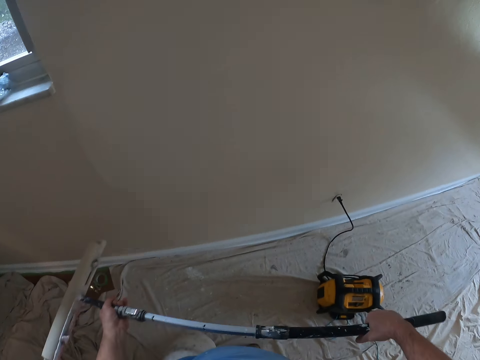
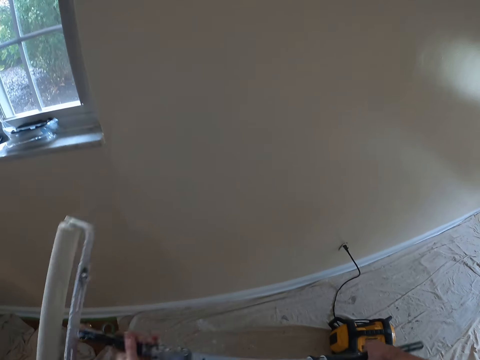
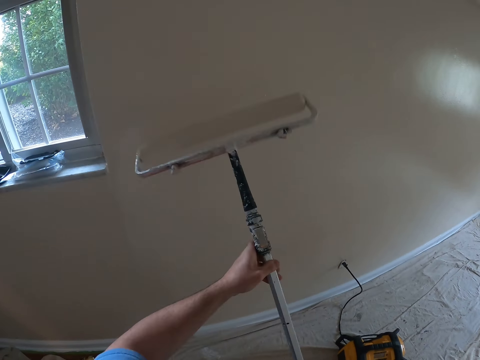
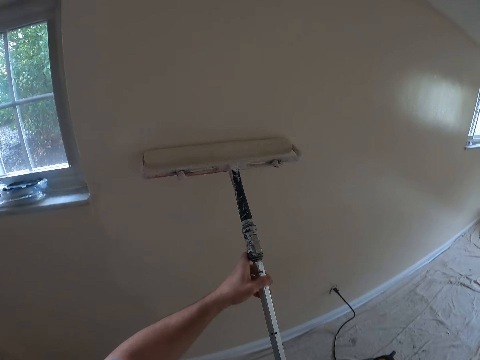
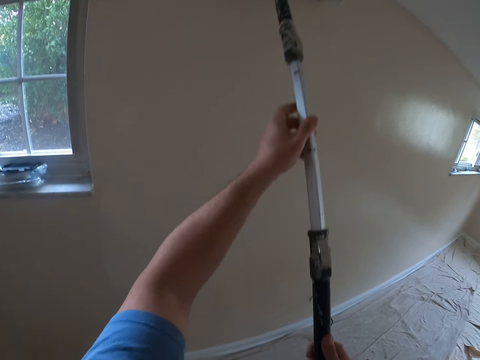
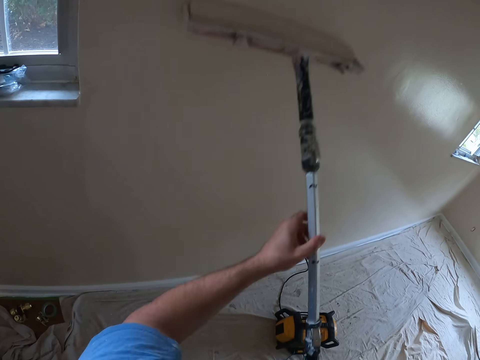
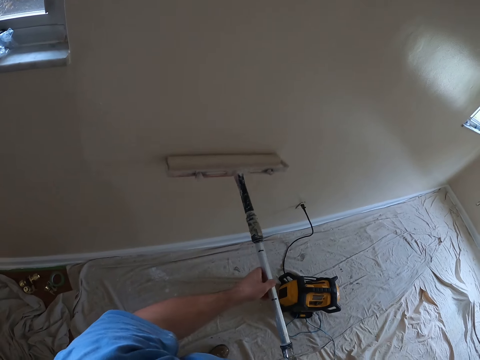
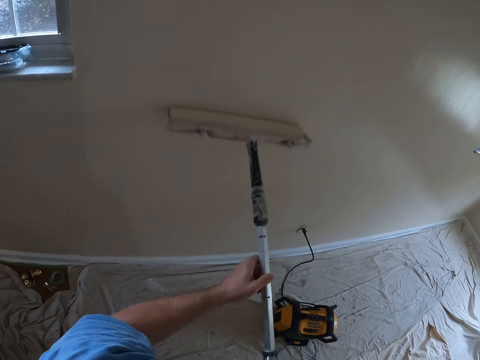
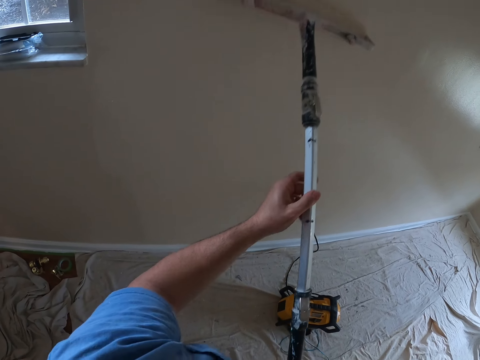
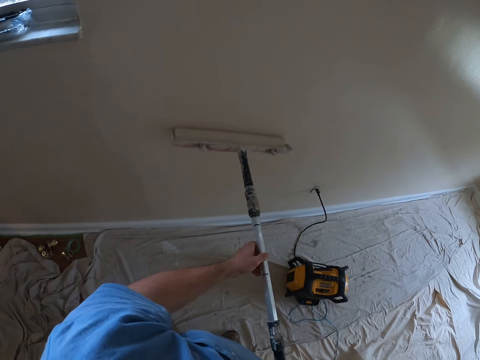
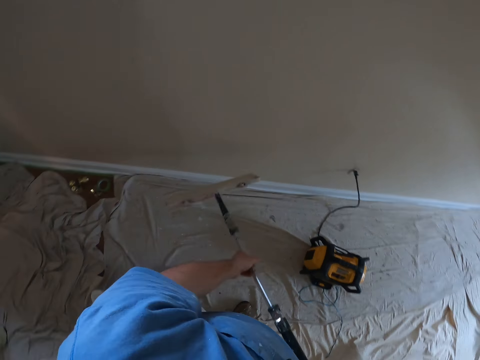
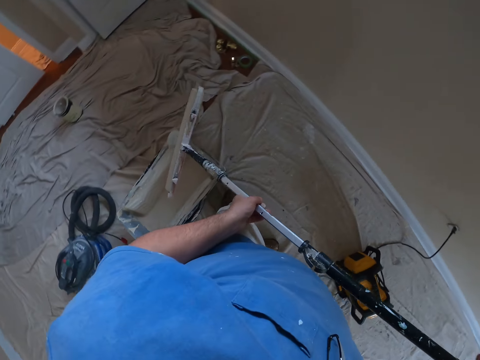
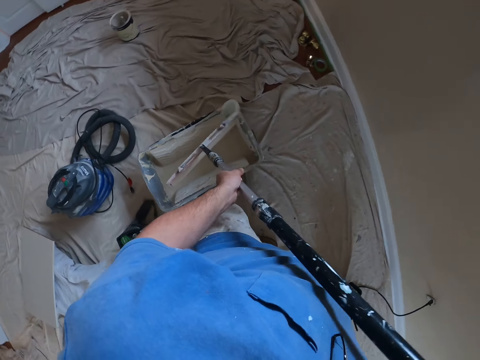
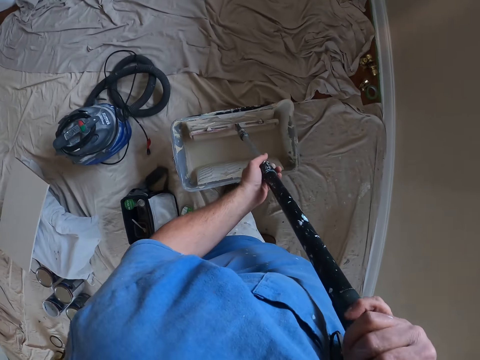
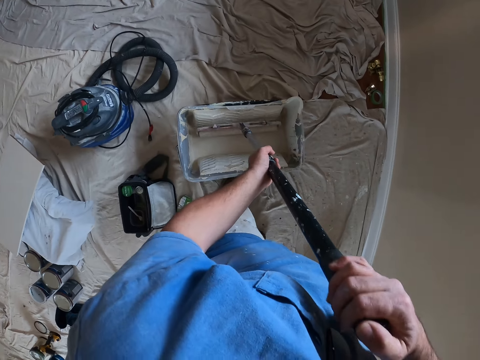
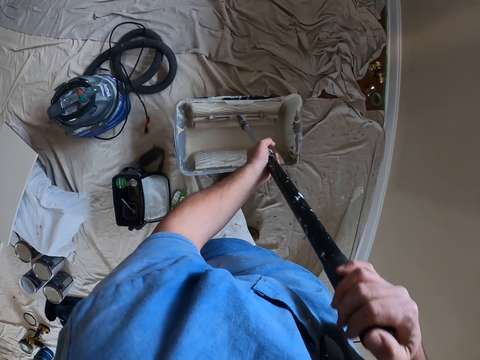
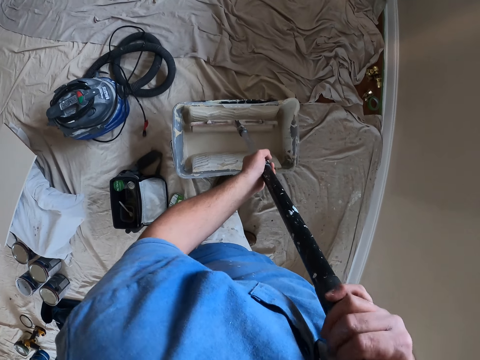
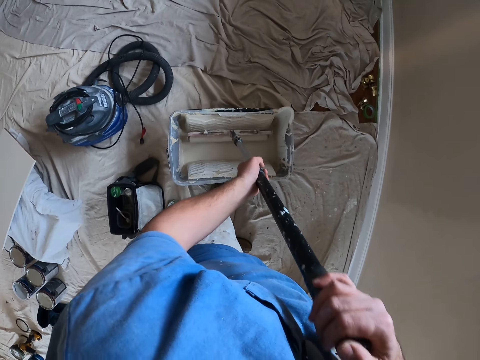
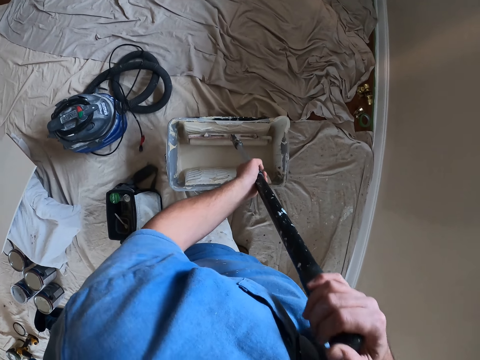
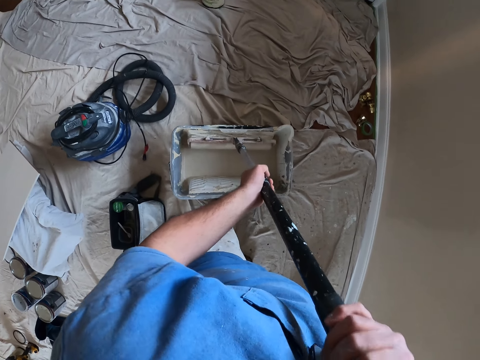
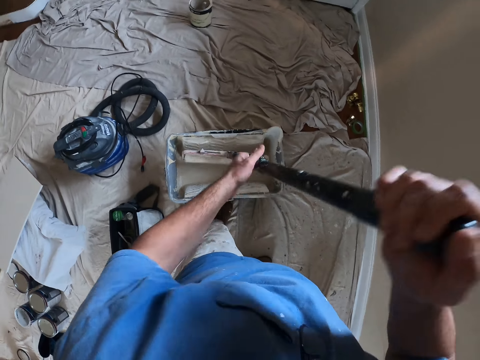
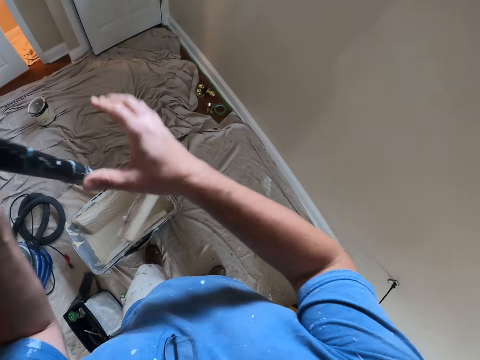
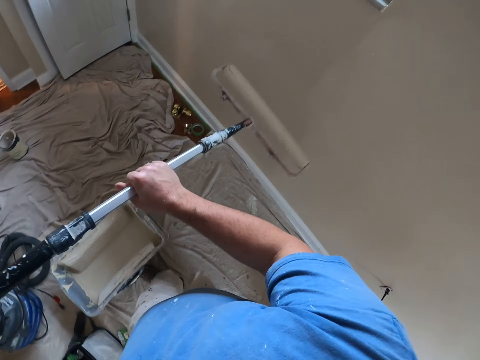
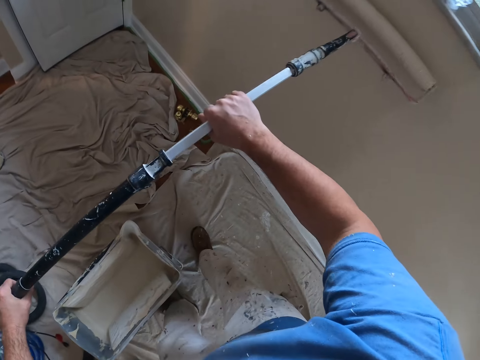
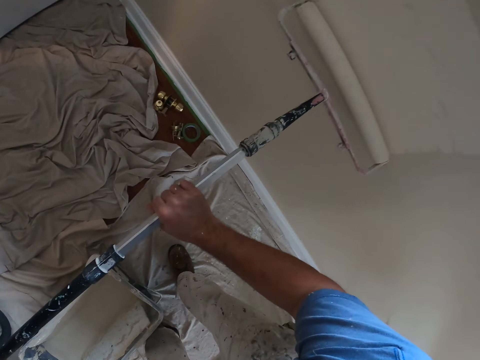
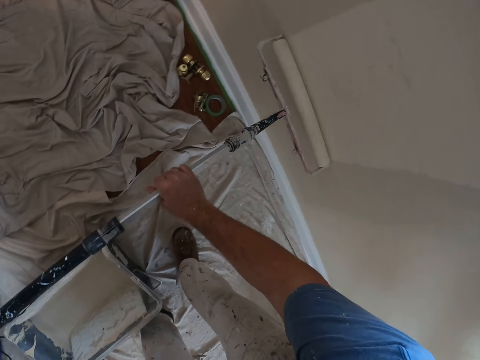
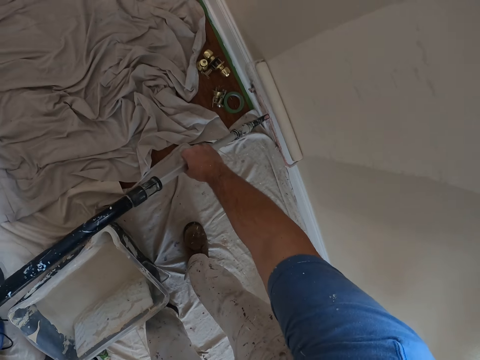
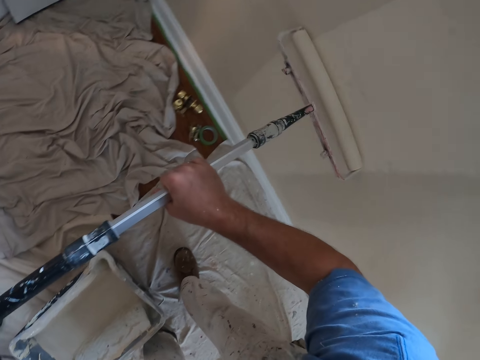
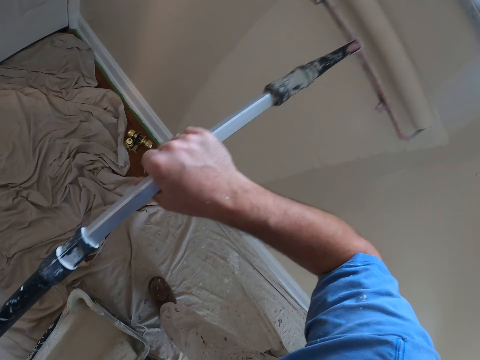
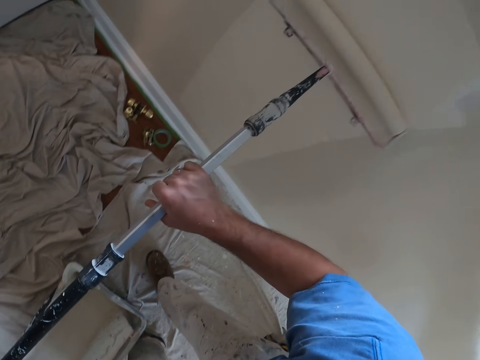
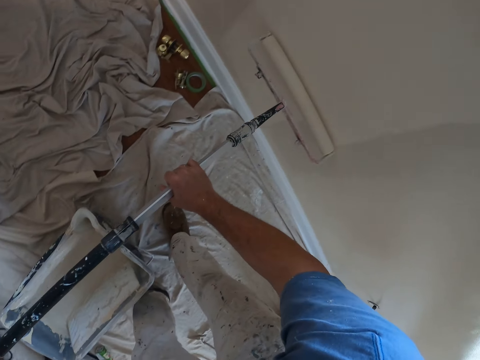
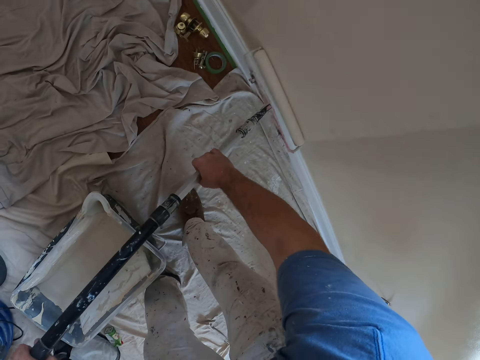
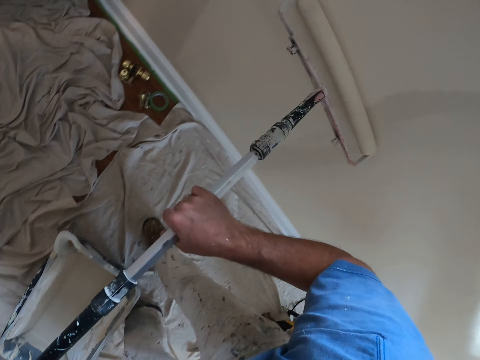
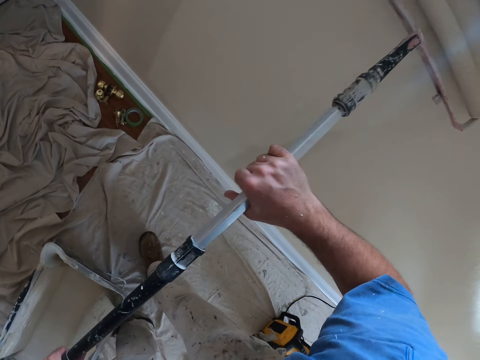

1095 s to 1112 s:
The camera wearer dips the roller paint brush or paint roller into the paint tray bucket. They roll the roller paint brush into the paint, remove the roller paint brush from the paint tray bucket, and paint the wall with the paint roller.

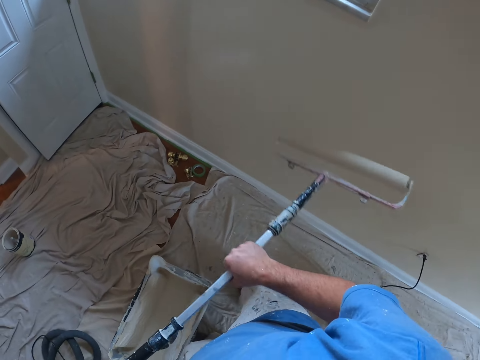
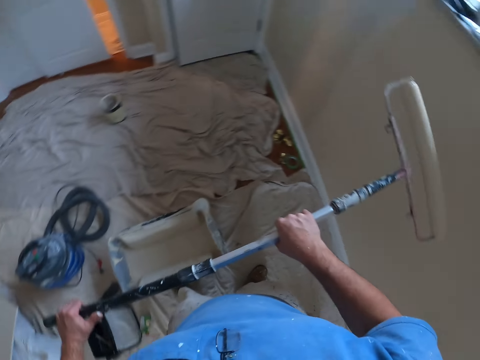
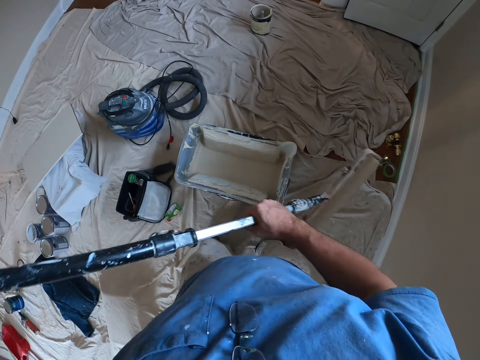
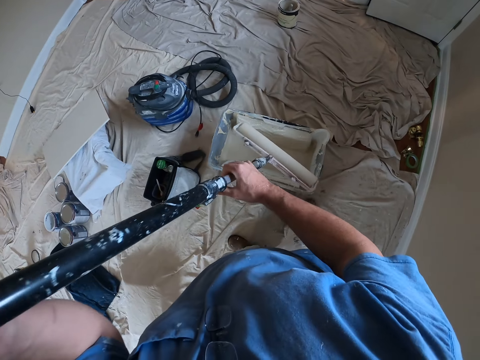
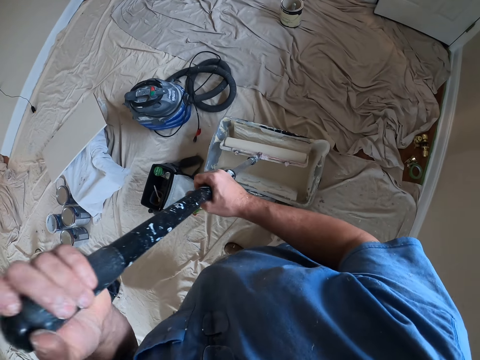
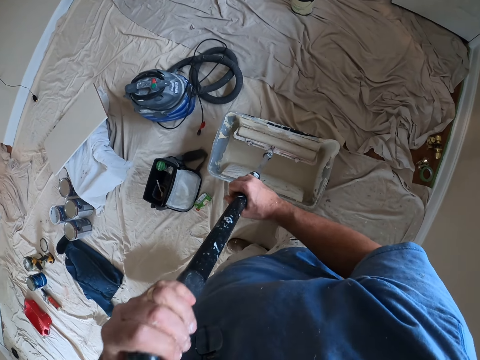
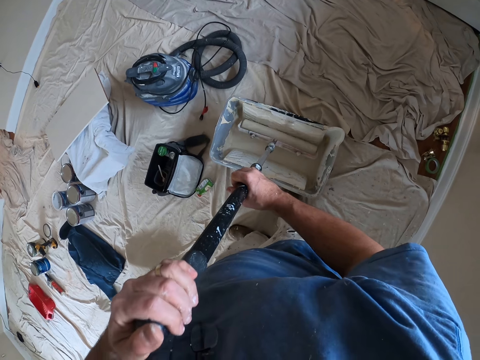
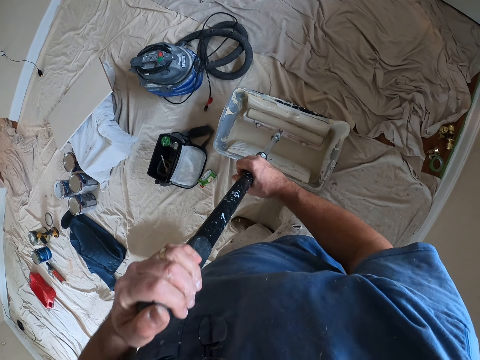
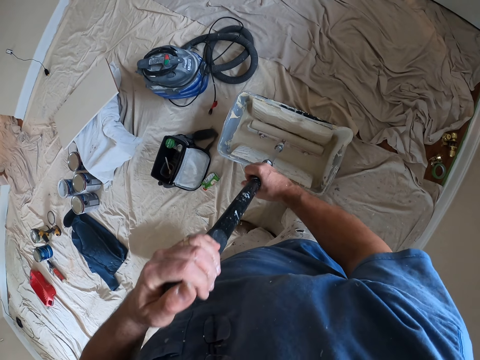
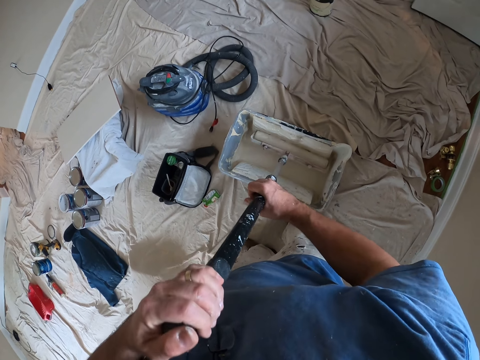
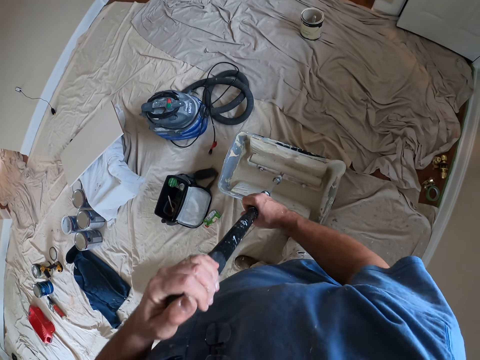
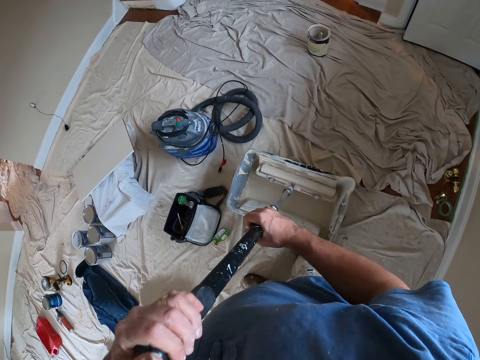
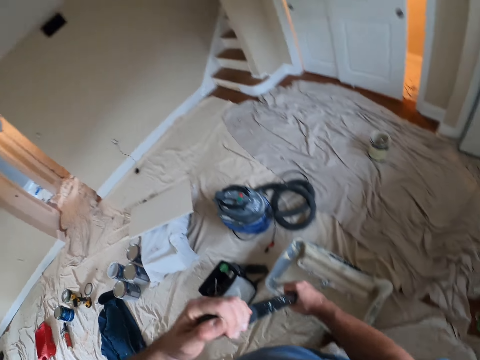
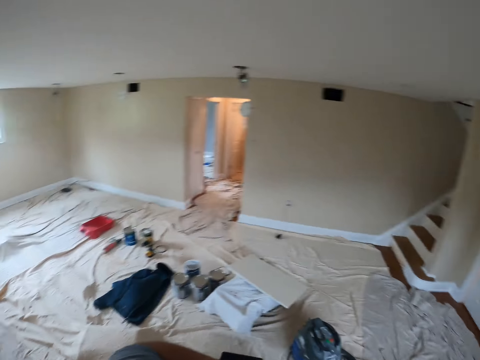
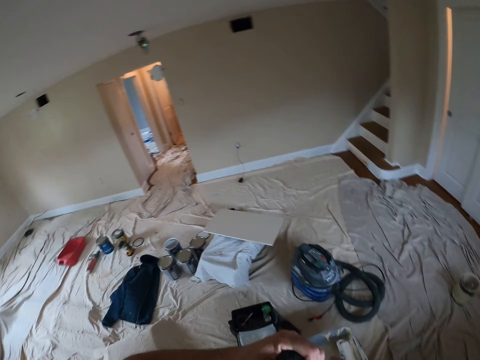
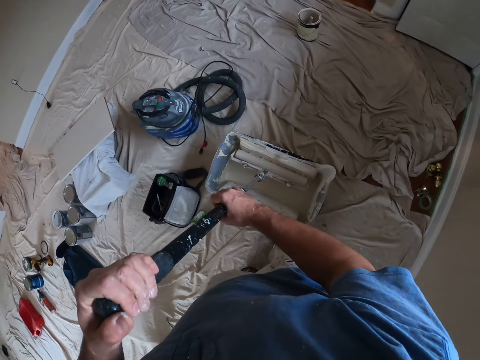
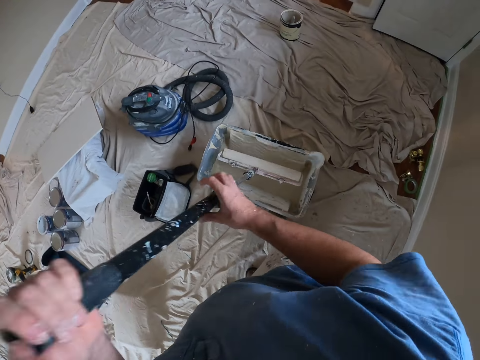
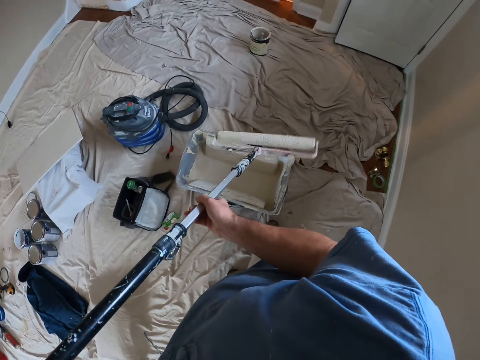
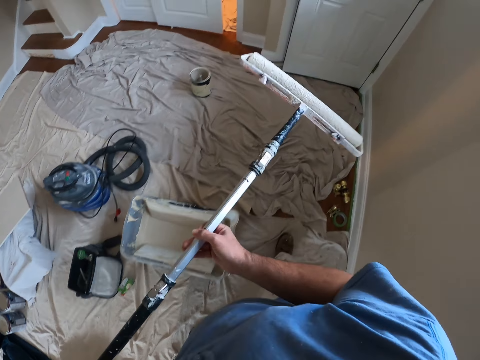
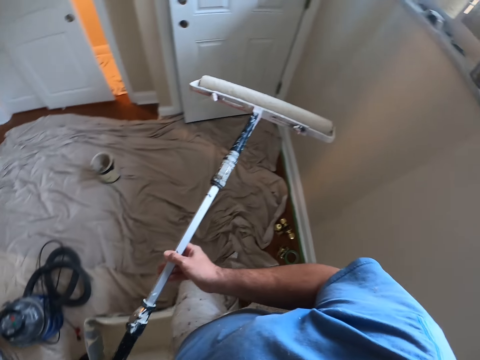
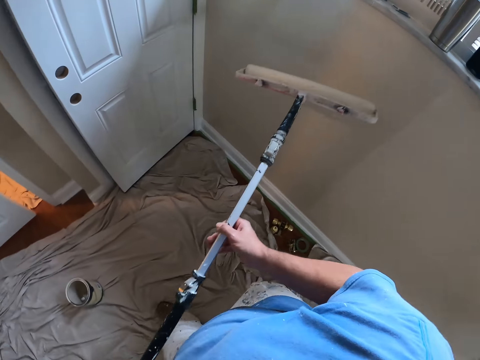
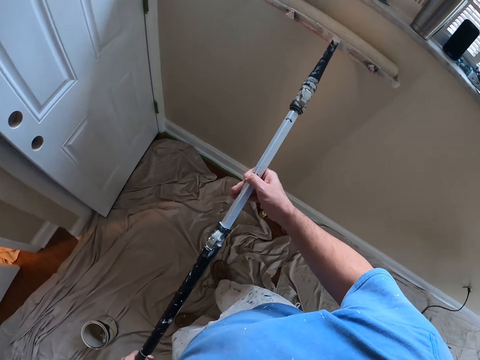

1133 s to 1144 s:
The camera wearer dips the roller paint brush into the paint tray bucket. They roll the roller paint brush into the paint and remove the roller paint brush from the paint tray bucket.
